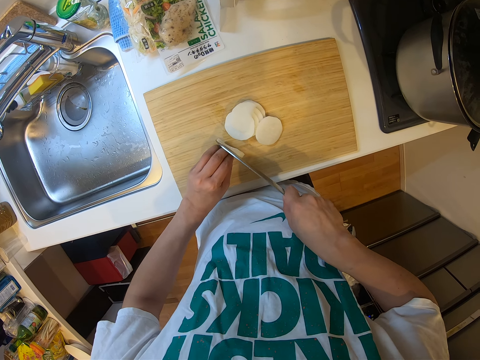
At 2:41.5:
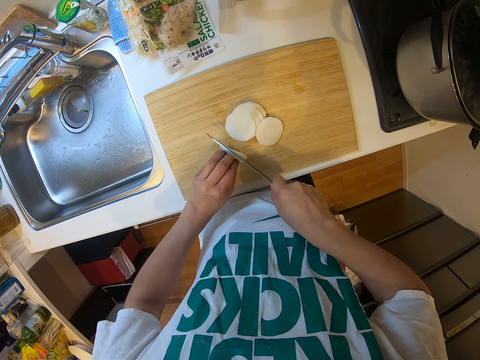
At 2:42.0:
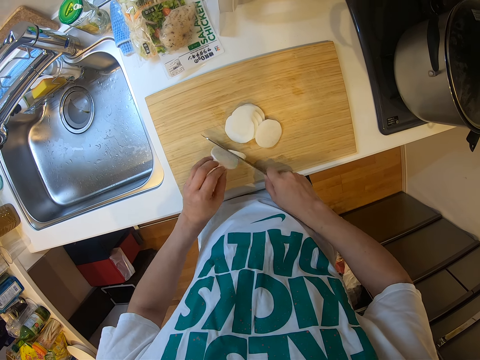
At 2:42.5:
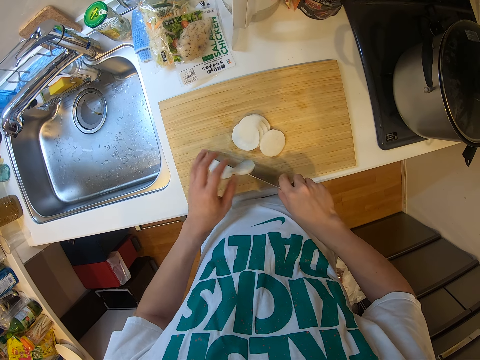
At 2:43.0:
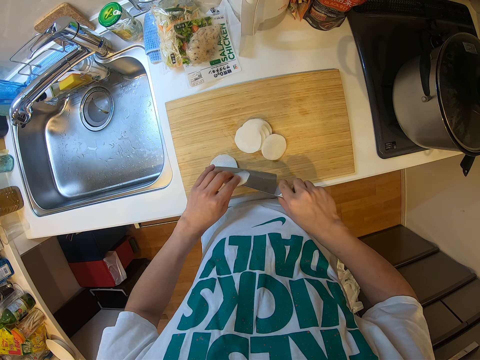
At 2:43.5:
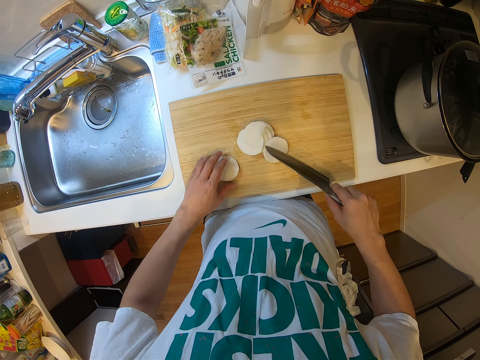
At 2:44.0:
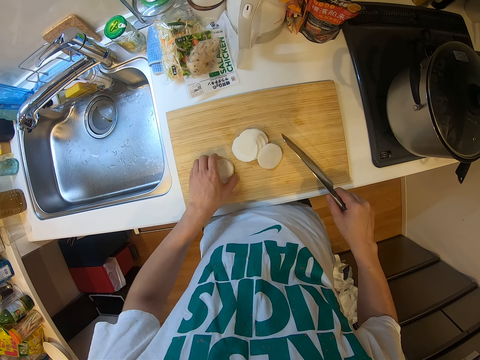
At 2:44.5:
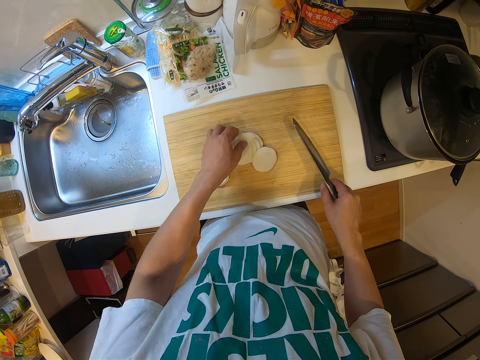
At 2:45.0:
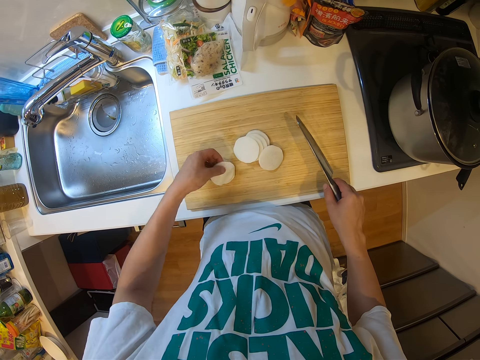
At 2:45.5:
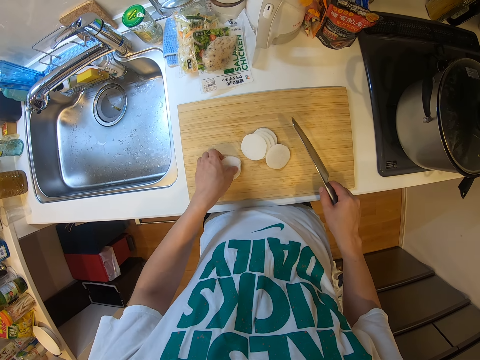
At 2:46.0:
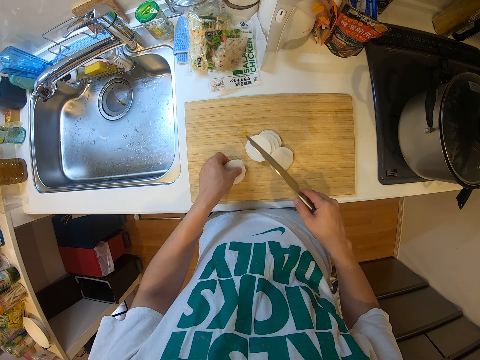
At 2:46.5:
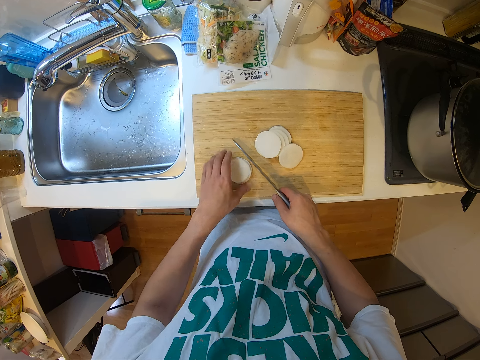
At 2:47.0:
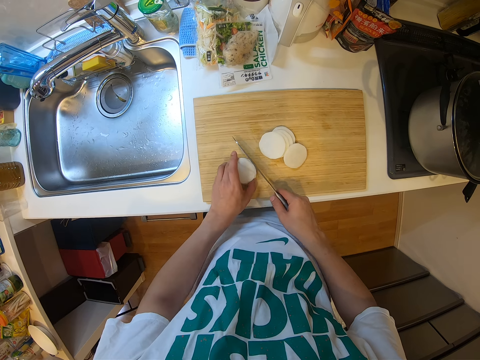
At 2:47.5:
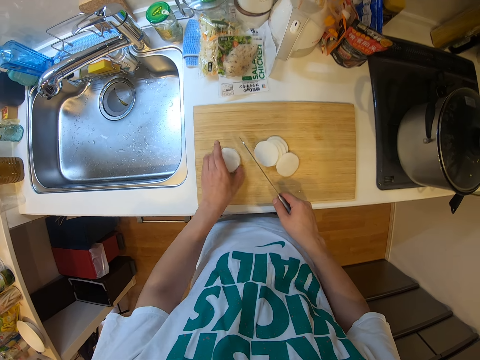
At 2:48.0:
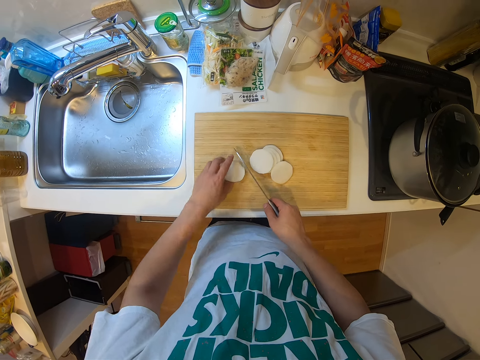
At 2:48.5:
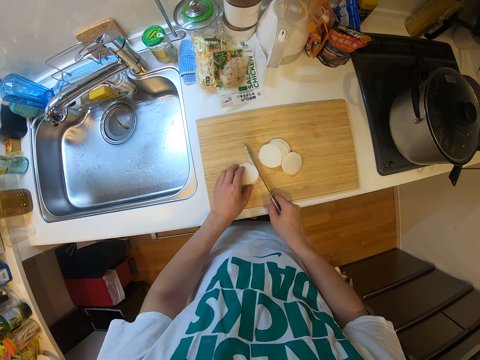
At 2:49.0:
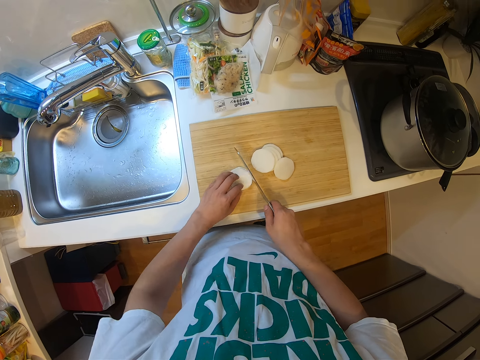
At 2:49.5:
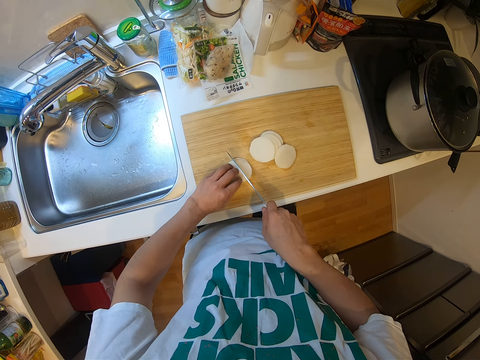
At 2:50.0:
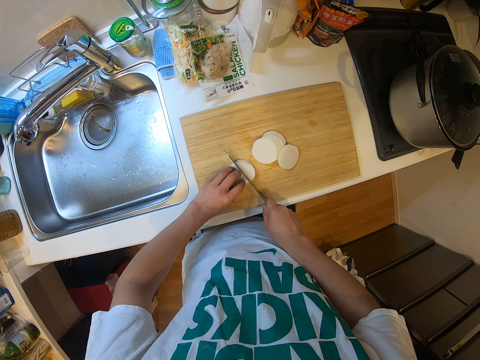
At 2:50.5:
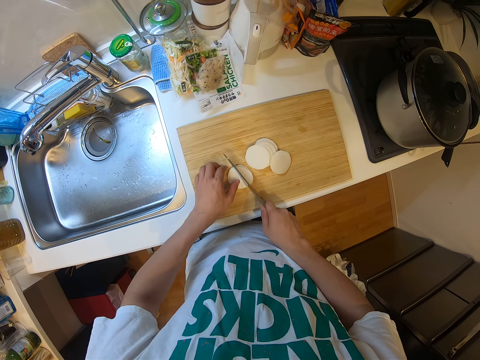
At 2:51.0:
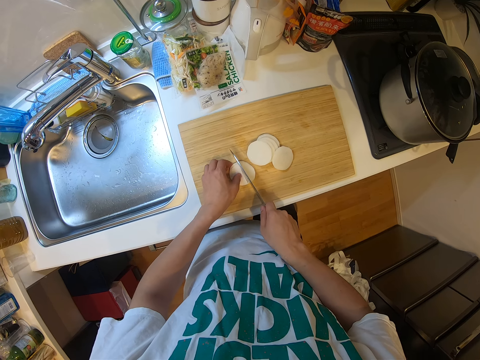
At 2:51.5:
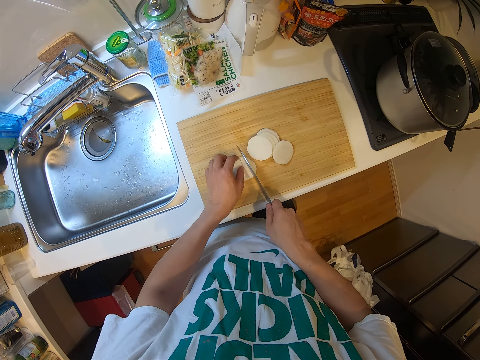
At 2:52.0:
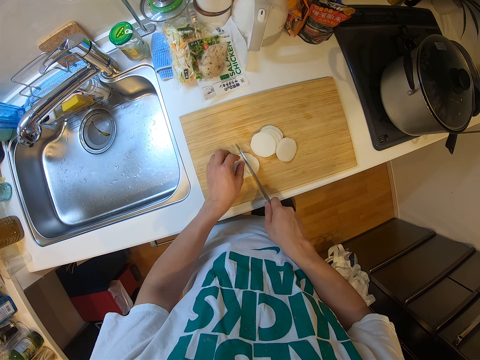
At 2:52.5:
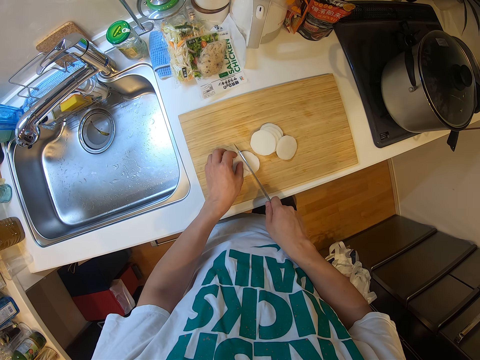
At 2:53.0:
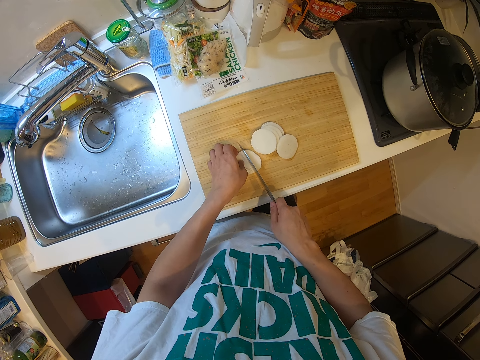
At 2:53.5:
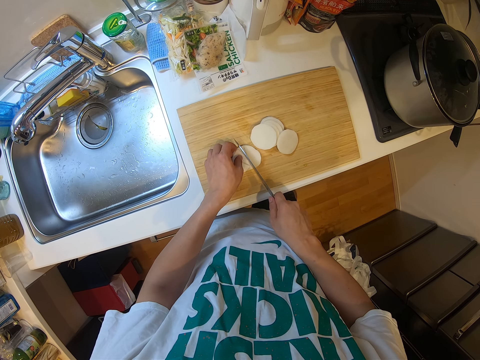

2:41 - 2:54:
The camera wearer adjusts the pieces of yam or cassava from the cutting board with his left hand. He removes a piece of cassava from the knife. He puts the piece of cassava on the chopping board. He is arranging the pieces of cassava. He cuts the pieces of yam into pieces on the cutting board. He adjusts the pieces of yam from the cutting board with his left hand.

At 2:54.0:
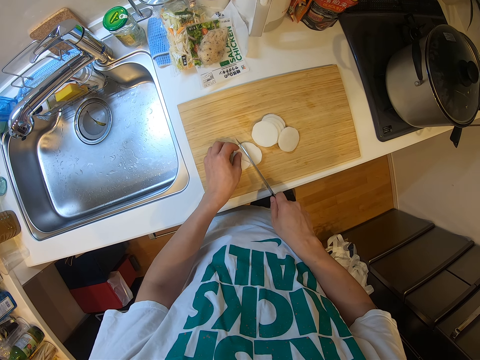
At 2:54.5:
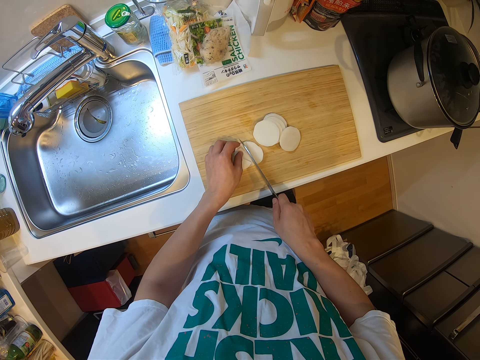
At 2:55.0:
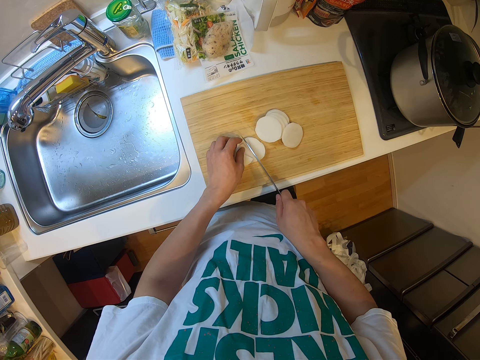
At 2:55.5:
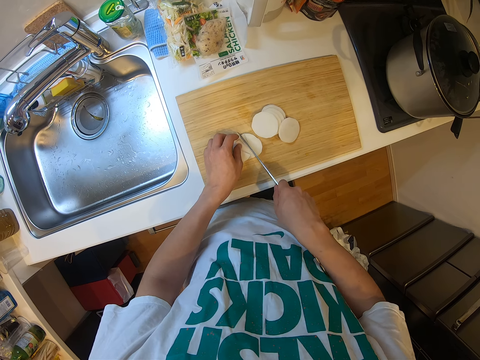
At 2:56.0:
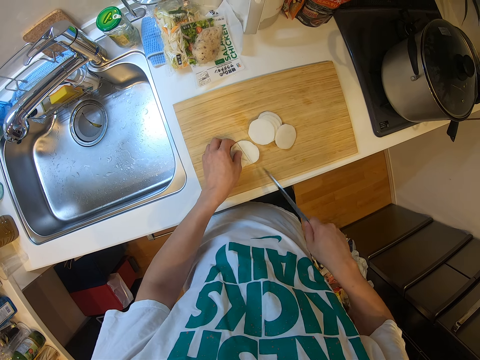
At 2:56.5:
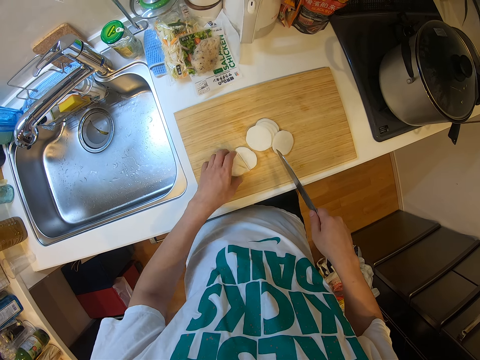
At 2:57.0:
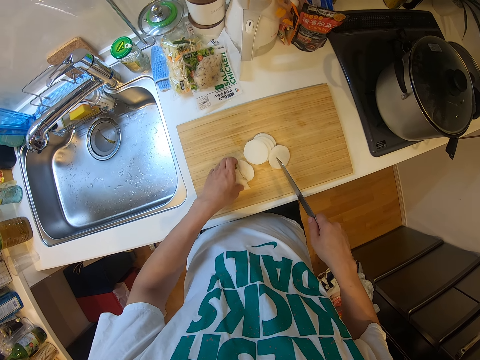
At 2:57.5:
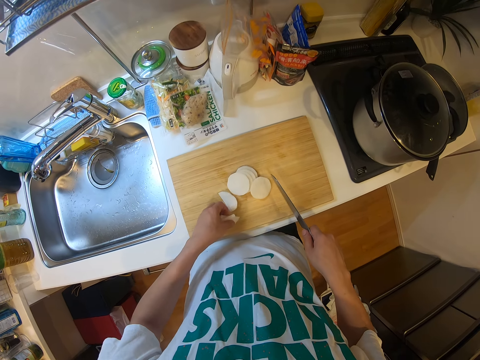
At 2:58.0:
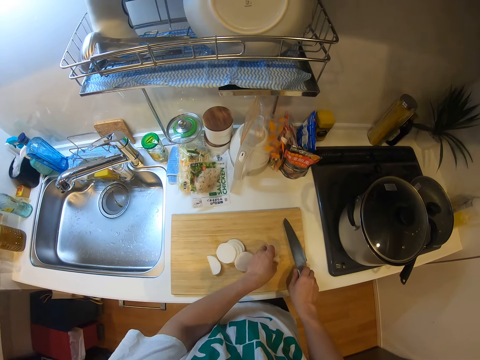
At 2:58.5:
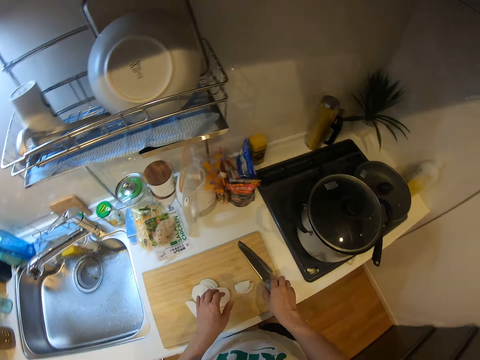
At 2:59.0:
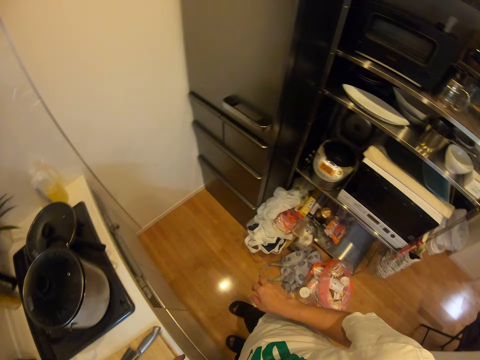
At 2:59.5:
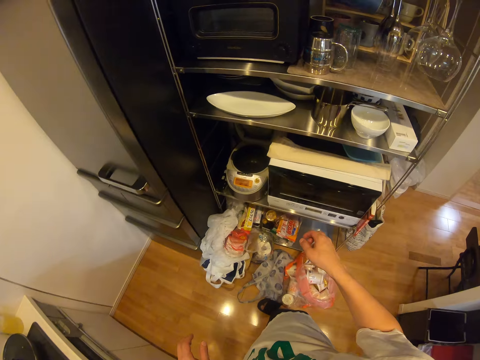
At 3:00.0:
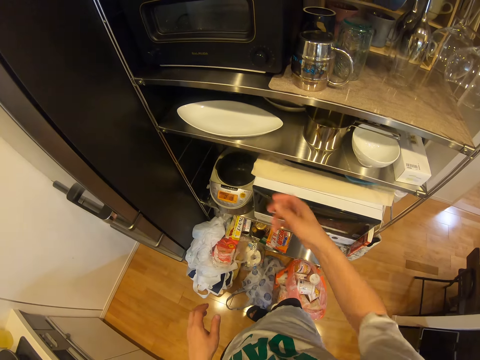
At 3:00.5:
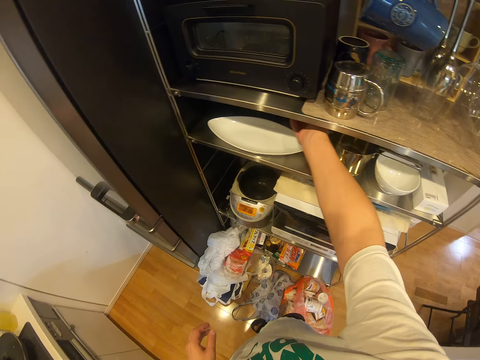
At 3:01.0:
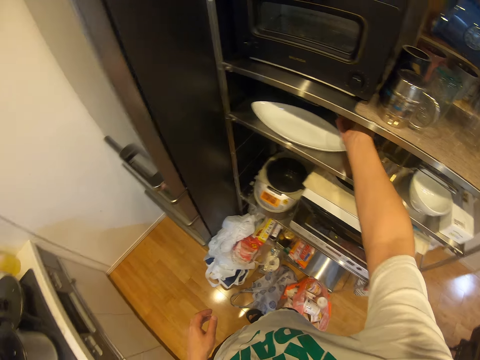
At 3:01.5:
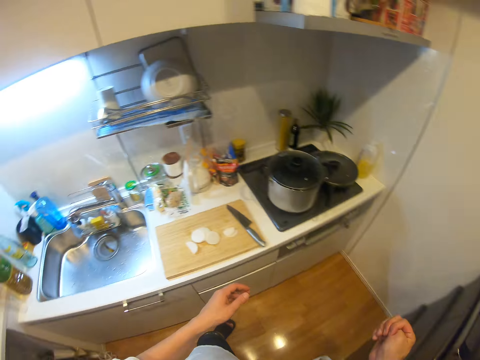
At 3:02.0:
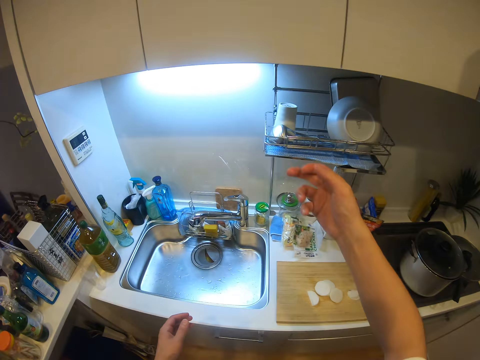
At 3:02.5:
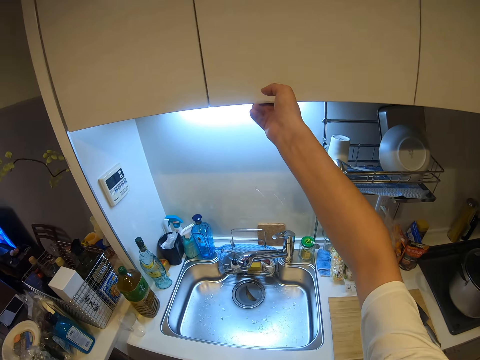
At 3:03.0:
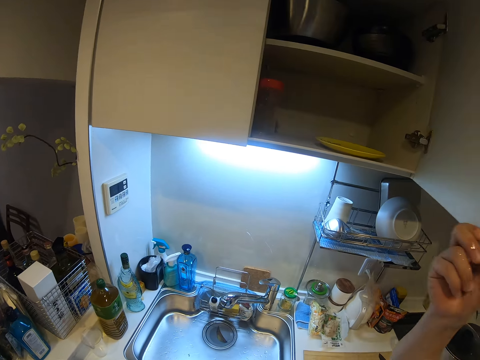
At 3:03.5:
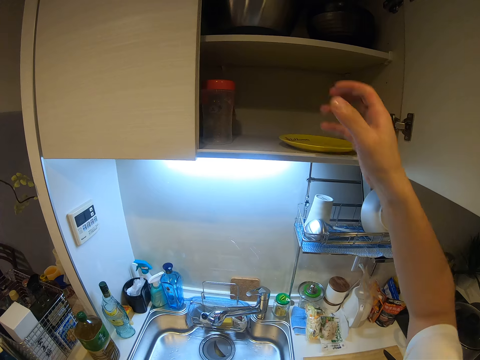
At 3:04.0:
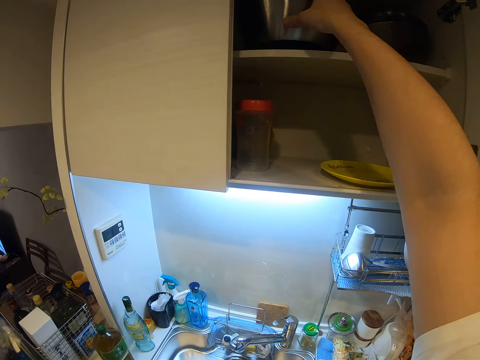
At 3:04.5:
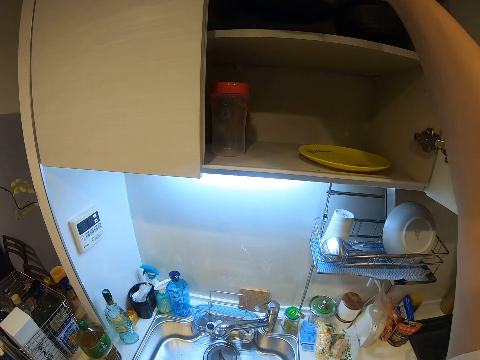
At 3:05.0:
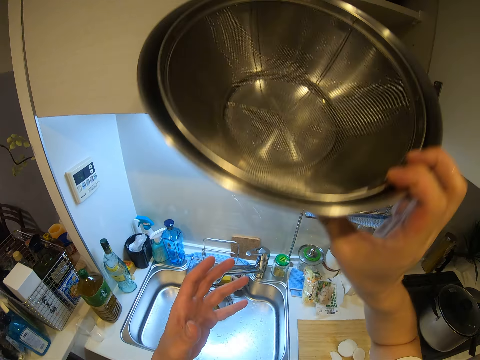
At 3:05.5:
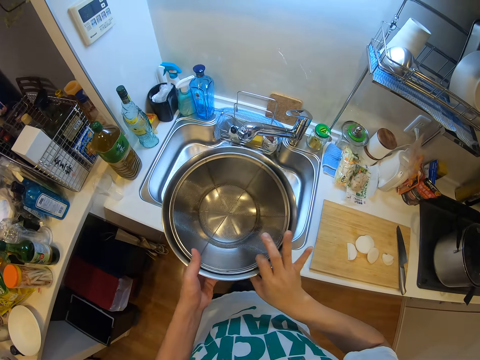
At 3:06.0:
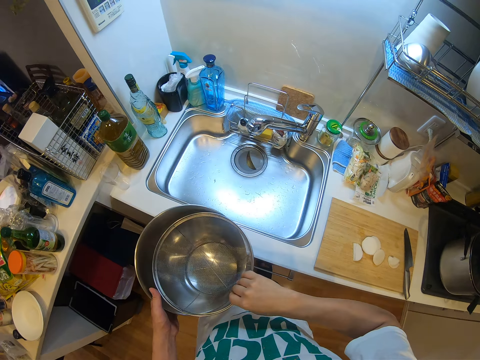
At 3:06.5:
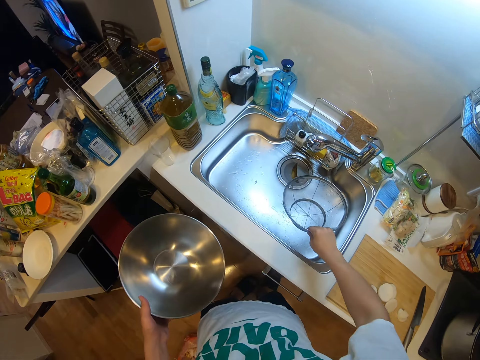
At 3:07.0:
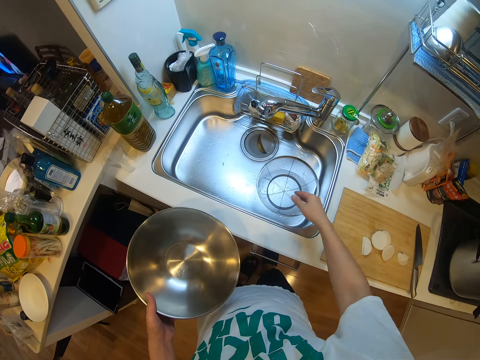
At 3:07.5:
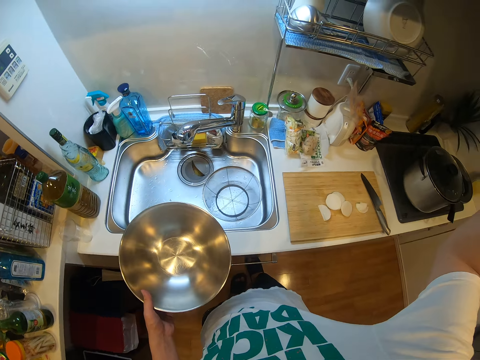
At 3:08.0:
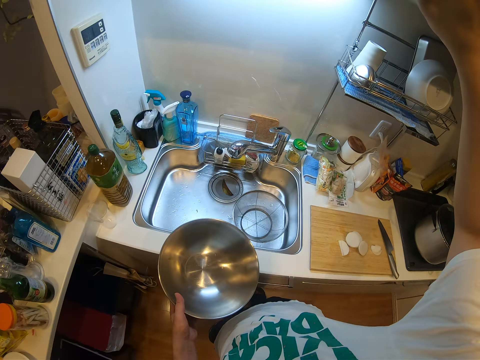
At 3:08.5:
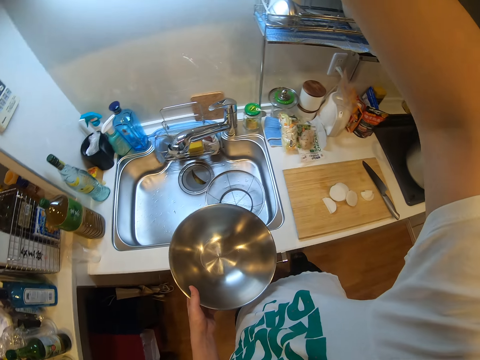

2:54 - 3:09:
The camera wearer cuts the pieces of yam or cassava into pieces on the cutting board. He takes the cassava. He repositions the pieces of yam on the cutting board with his right hand. He drops the knife on the cutting board with his right hand. He turns towards the shelf, puts his hand in the shelf, removes his hand from the shelf and turns towards the counter. He opens a cabinet with his right hand. He picks up a container or bowl from the cabinet with his right hand. He removes a sieve bowl or strainer bowl from the container with his right hand. He holds the strainer bowl and the bowl. He drops the sieve bowl inside the sink with his right hand. He raises his right hand. He holds the bowl.
